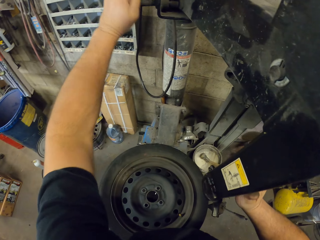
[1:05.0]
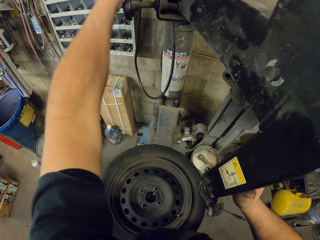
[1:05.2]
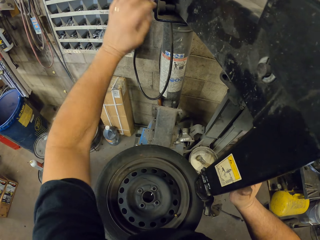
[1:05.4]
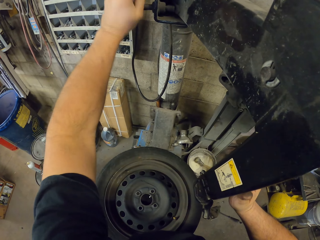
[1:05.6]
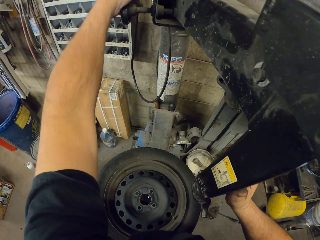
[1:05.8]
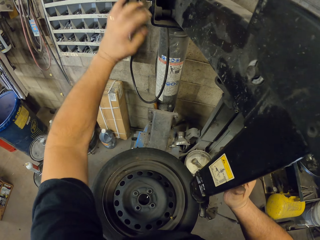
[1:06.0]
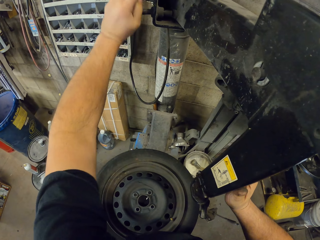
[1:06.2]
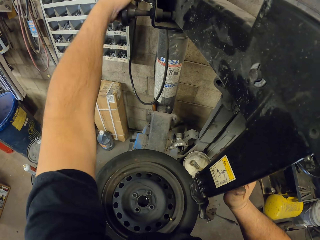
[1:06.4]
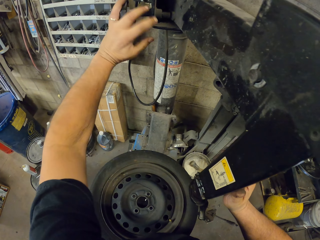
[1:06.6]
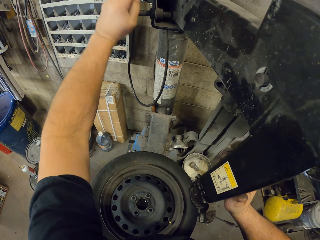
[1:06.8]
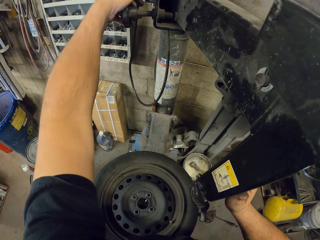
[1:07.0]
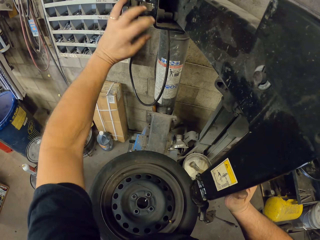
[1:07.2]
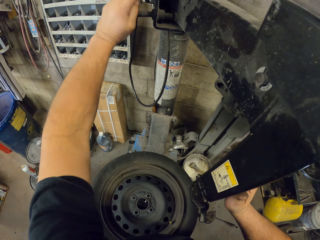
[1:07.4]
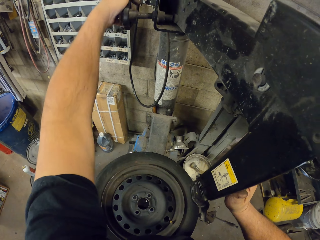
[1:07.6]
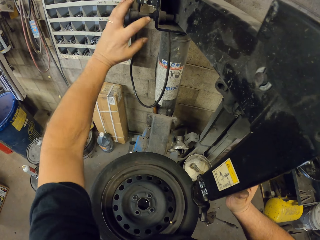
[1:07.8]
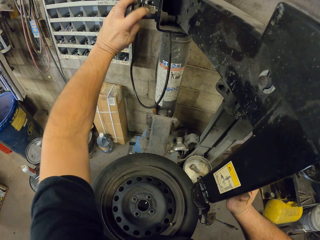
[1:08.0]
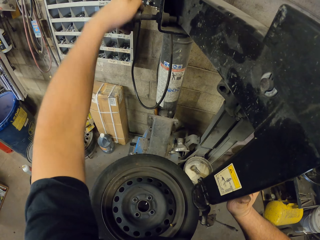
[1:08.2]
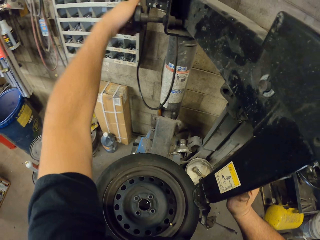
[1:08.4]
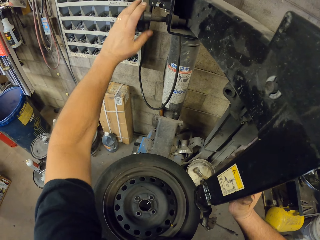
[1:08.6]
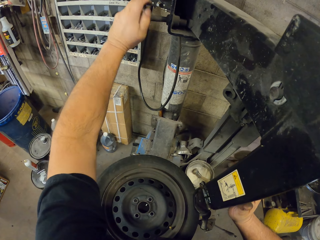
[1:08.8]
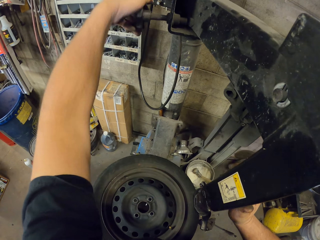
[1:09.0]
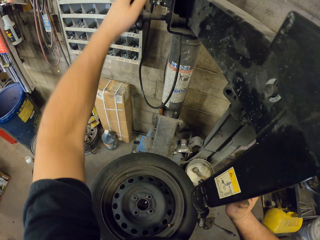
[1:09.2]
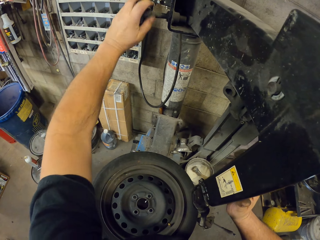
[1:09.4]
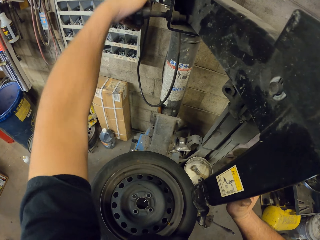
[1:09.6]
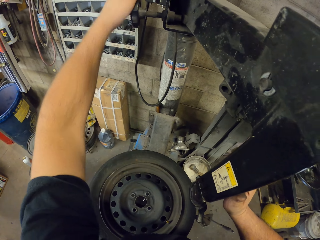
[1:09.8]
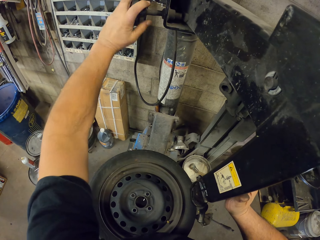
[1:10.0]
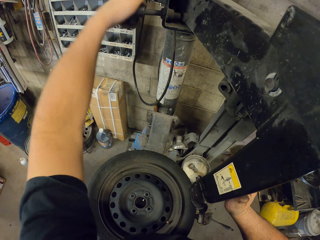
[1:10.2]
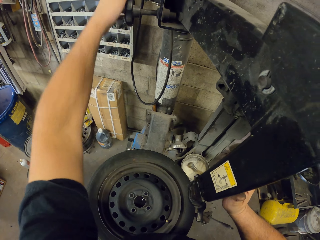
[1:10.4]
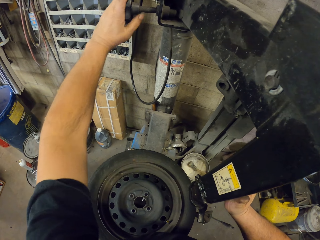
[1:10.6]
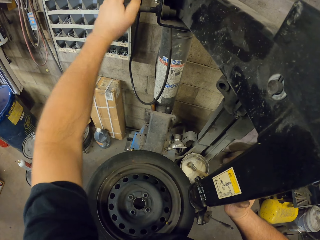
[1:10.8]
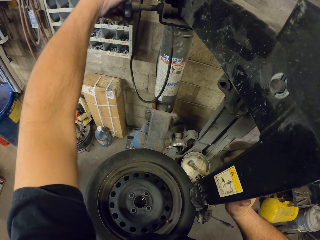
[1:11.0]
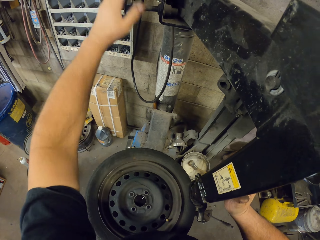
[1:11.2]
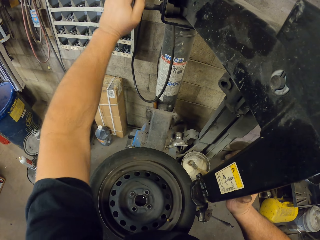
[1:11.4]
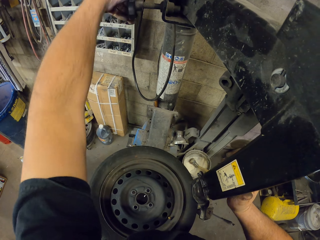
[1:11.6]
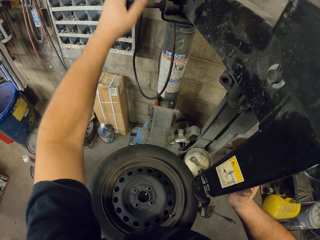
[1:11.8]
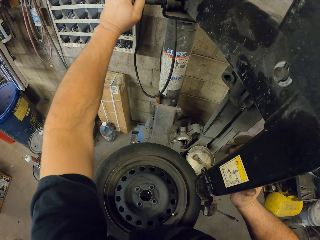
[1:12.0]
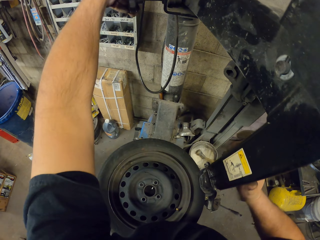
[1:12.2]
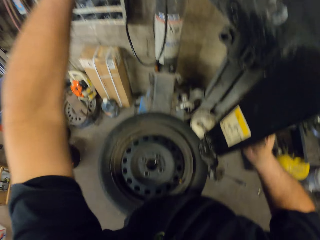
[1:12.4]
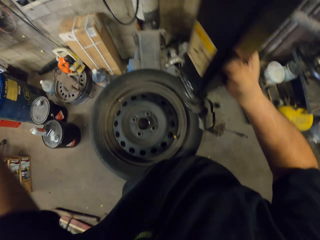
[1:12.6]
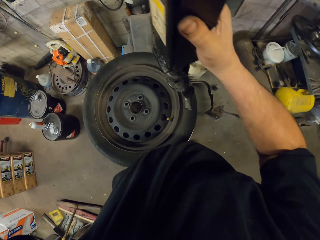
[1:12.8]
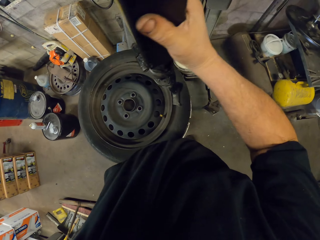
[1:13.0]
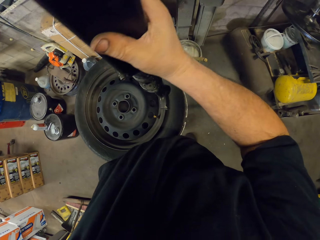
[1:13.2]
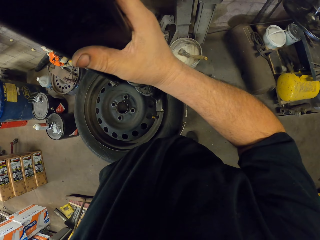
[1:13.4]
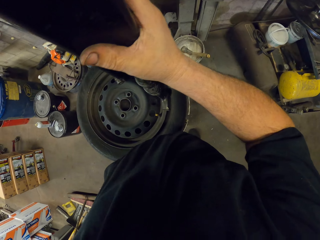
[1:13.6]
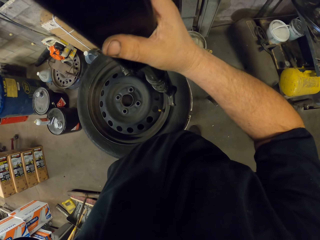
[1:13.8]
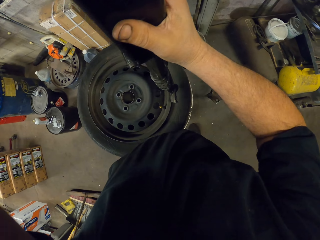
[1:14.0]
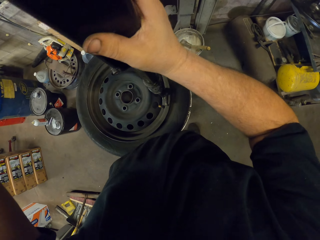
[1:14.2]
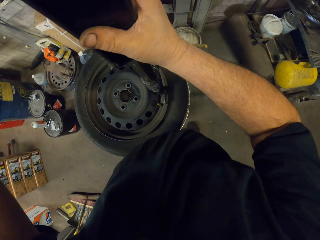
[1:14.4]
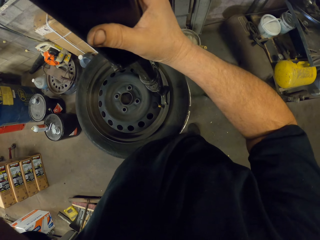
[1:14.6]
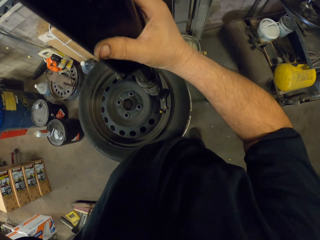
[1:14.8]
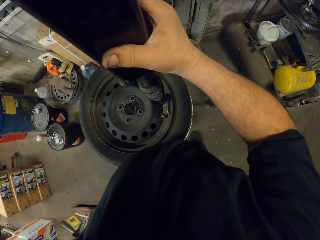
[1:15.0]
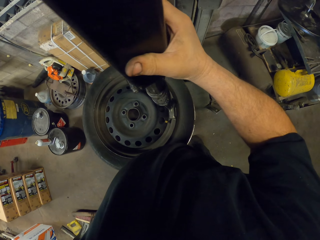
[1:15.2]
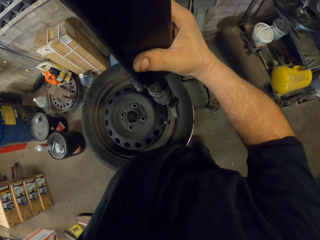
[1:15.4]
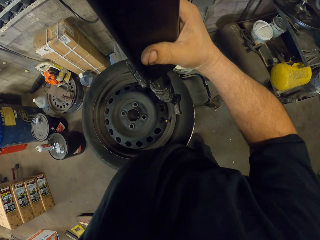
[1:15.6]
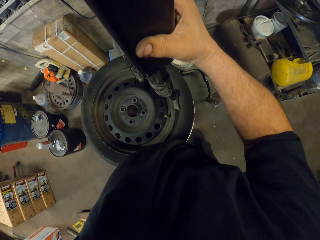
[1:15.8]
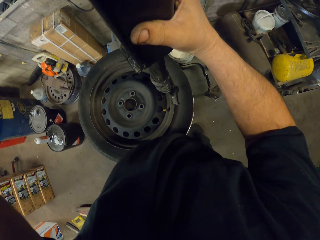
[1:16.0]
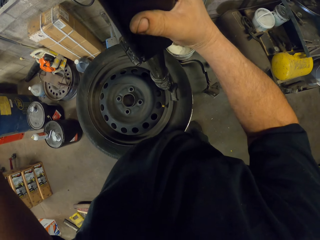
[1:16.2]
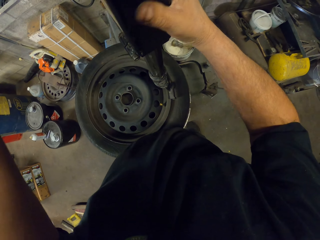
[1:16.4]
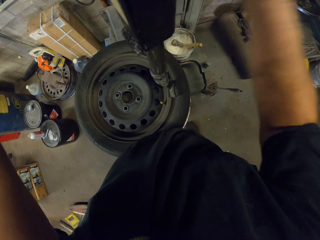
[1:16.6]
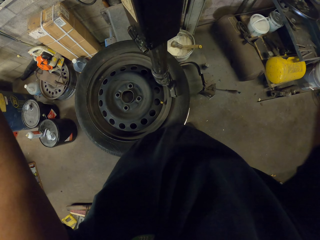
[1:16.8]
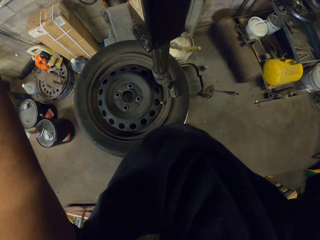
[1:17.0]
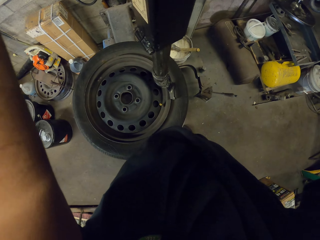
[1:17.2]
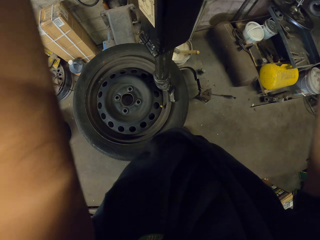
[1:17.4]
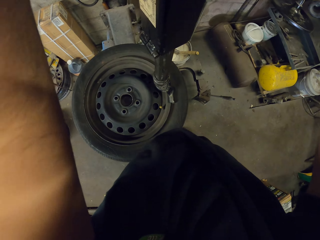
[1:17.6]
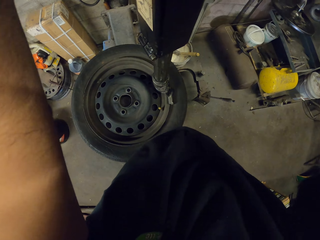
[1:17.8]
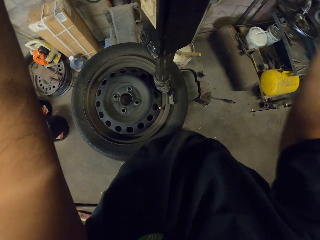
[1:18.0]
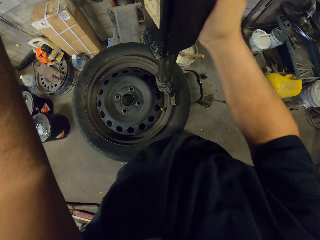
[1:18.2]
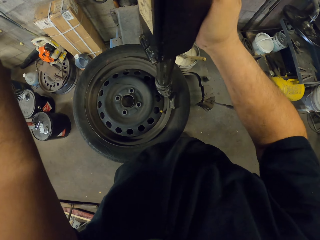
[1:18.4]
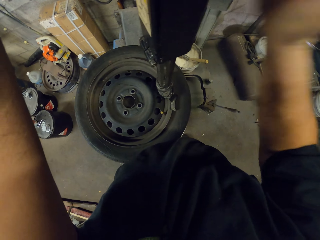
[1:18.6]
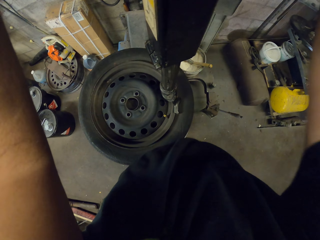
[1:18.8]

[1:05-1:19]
The camera wearer adjusts the arm knob. They open something. They put the arm of the alignment wheel machine on the rim of the tire.

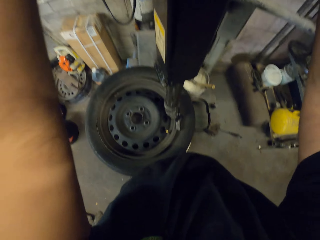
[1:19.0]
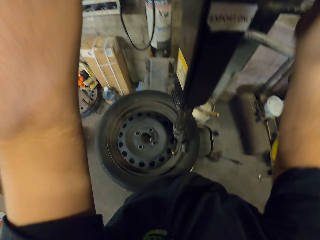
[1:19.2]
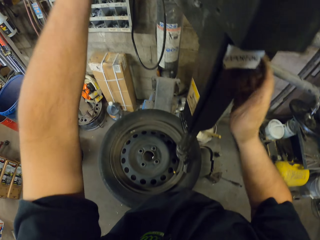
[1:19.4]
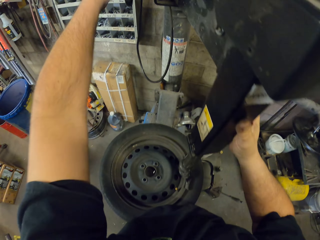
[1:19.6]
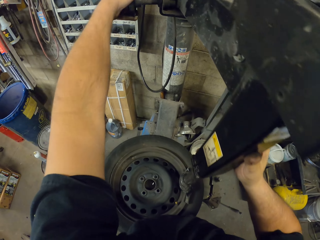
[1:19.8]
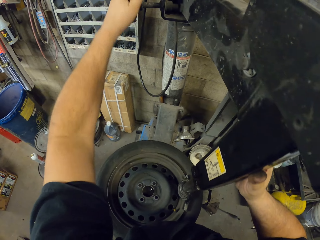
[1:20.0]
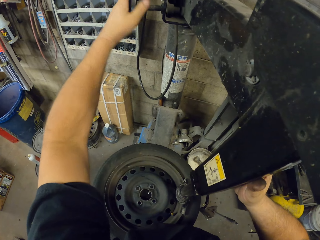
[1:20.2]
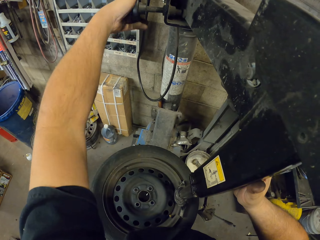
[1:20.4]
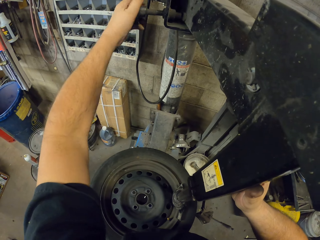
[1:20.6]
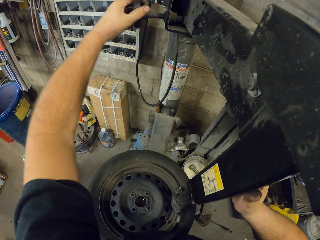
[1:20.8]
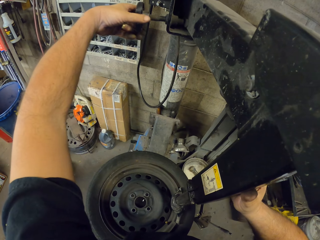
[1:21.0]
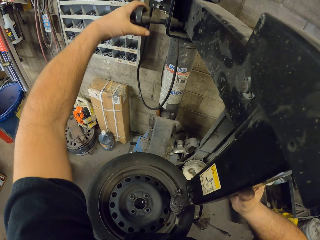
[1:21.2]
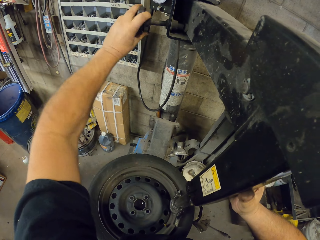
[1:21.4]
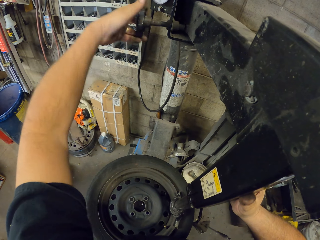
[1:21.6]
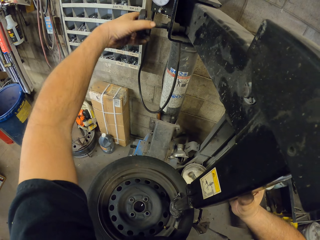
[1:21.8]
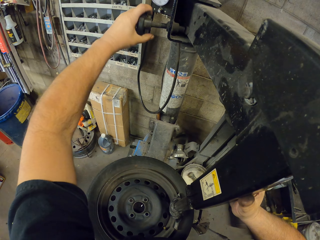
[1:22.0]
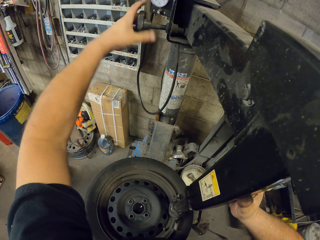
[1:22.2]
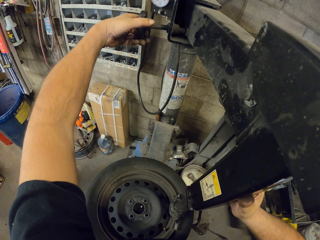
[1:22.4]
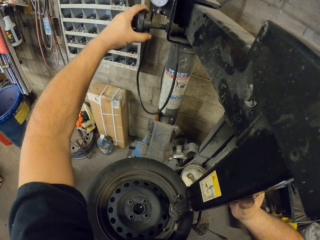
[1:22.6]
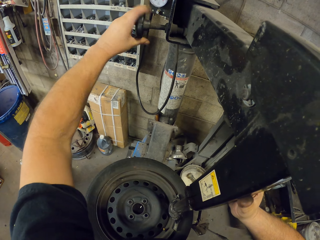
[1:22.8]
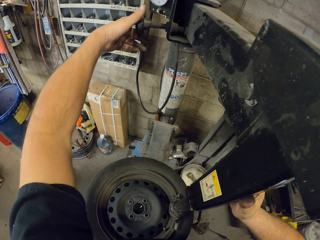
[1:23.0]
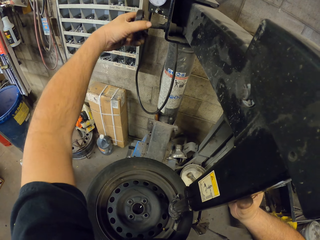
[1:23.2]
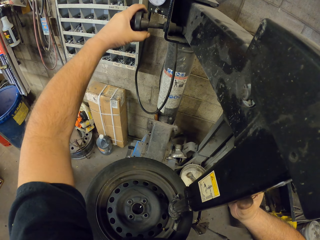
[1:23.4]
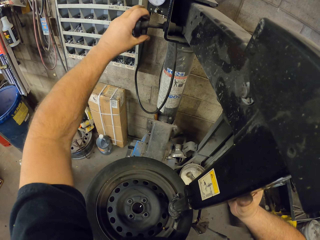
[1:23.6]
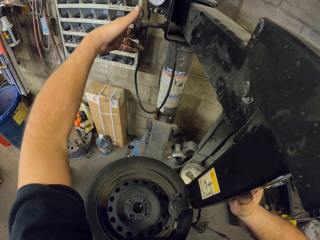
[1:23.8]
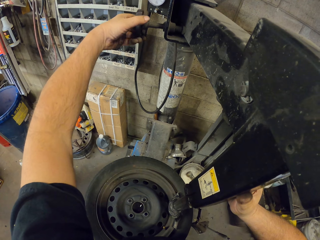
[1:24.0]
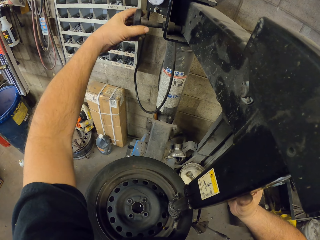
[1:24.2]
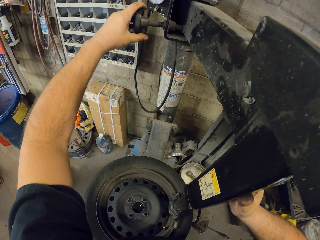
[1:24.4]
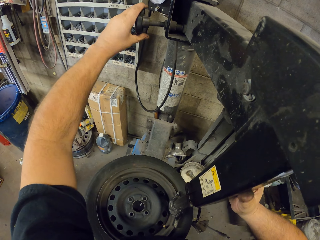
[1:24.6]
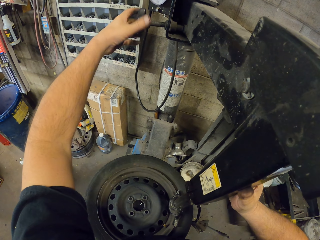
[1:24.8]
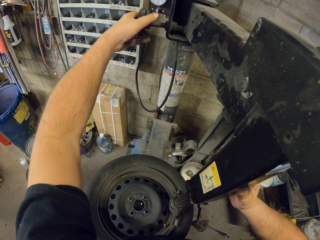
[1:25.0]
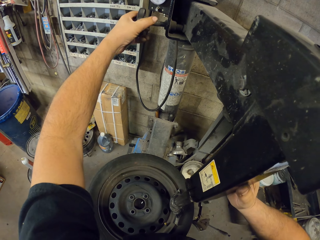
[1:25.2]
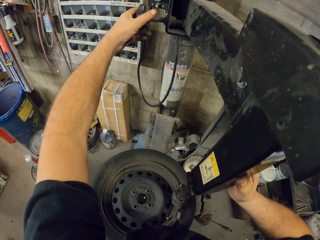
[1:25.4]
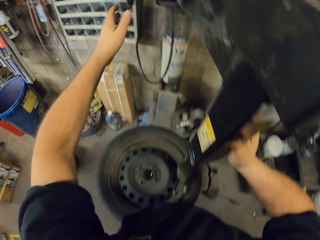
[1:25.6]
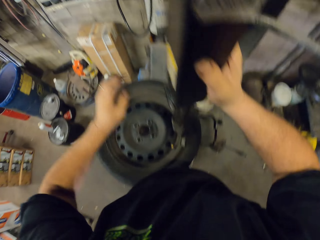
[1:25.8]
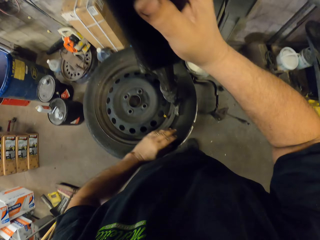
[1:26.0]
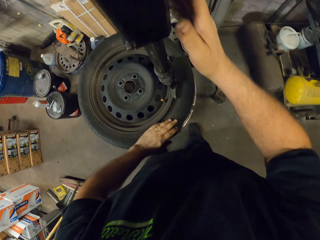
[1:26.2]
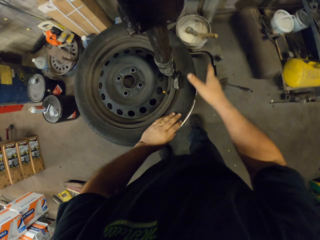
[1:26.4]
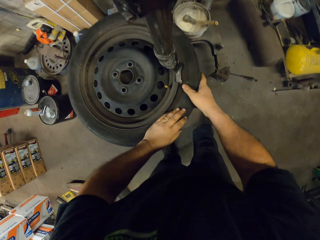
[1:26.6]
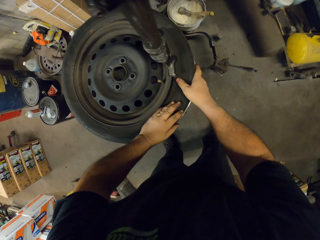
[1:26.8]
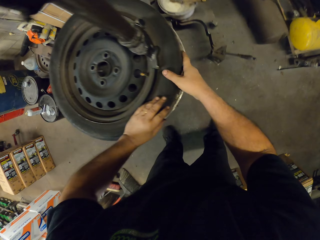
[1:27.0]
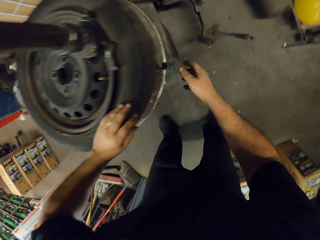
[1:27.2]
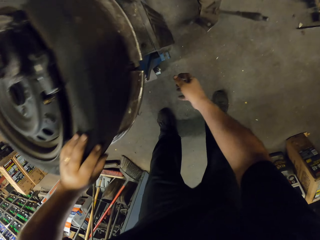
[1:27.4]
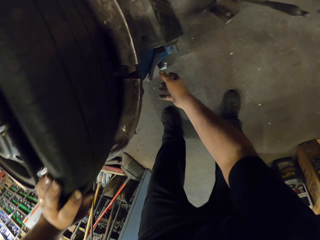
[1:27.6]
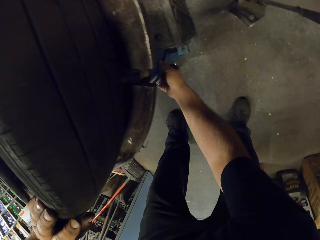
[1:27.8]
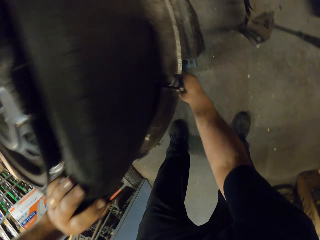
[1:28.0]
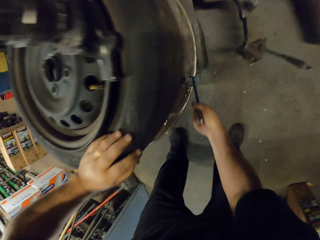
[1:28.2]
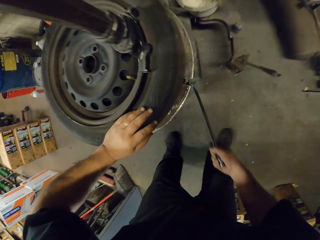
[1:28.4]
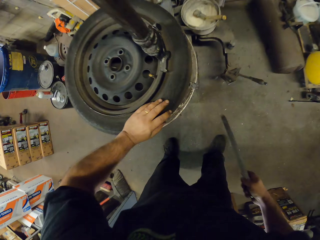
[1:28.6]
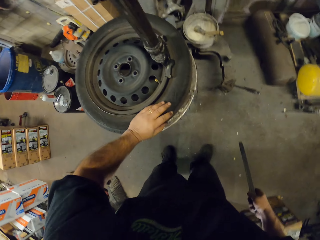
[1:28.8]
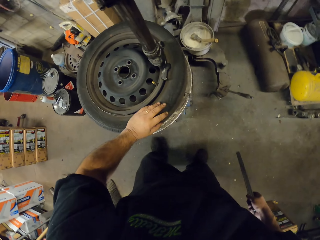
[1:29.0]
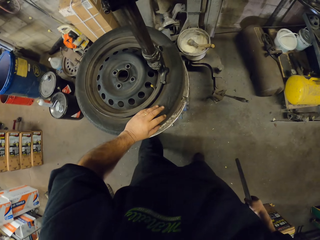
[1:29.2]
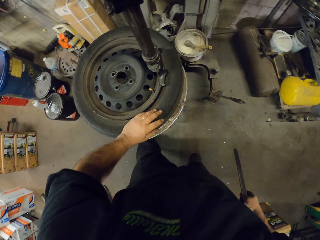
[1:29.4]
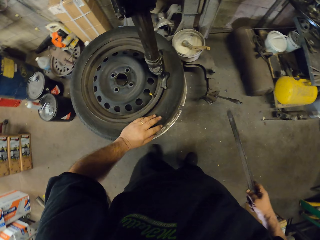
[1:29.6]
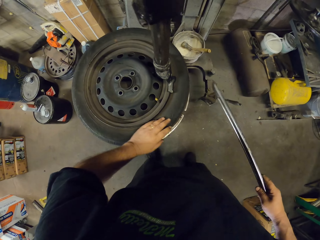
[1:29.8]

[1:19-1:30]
The camera wearer adjusts the arm knob. They tighten something. They hold the tire. They pick up a steel bar.
